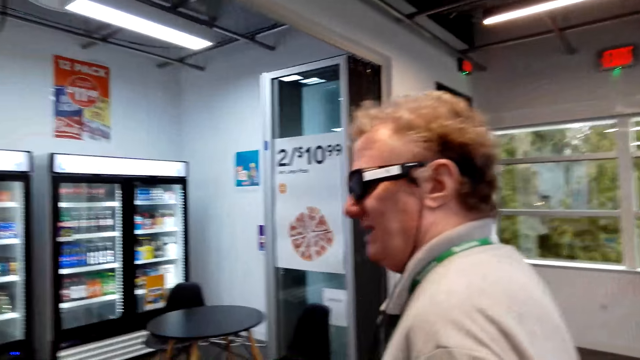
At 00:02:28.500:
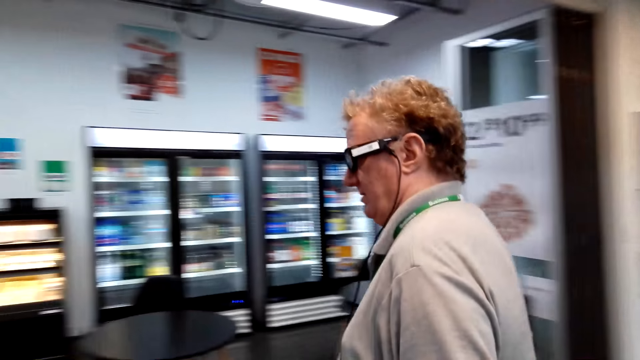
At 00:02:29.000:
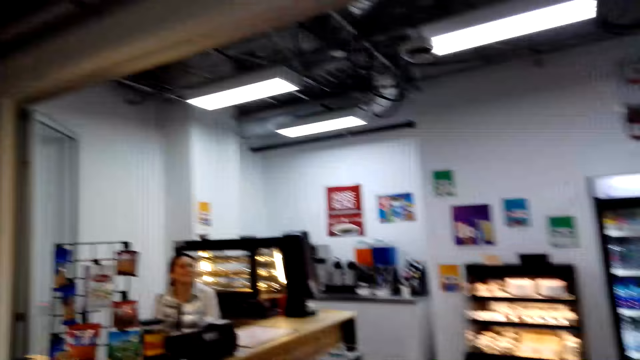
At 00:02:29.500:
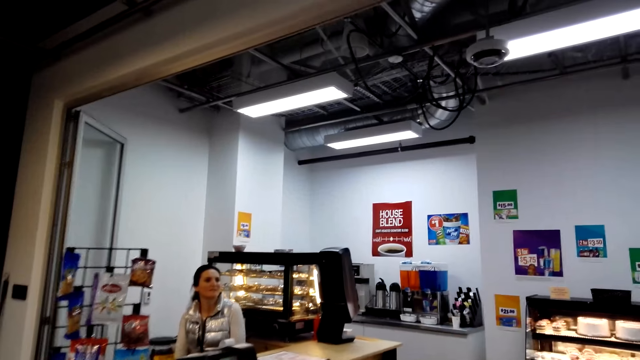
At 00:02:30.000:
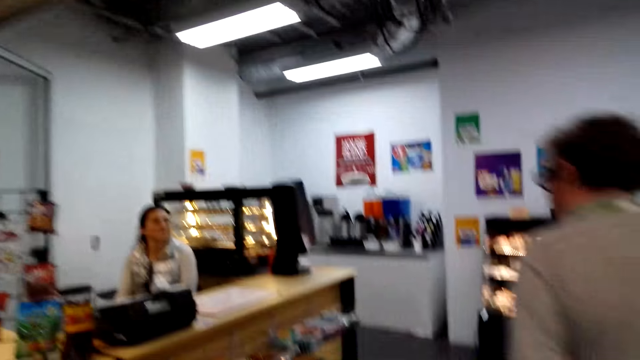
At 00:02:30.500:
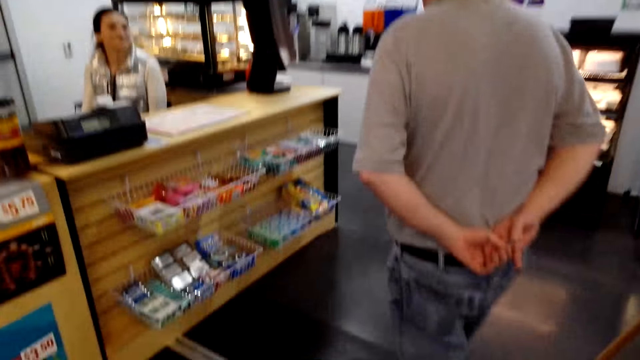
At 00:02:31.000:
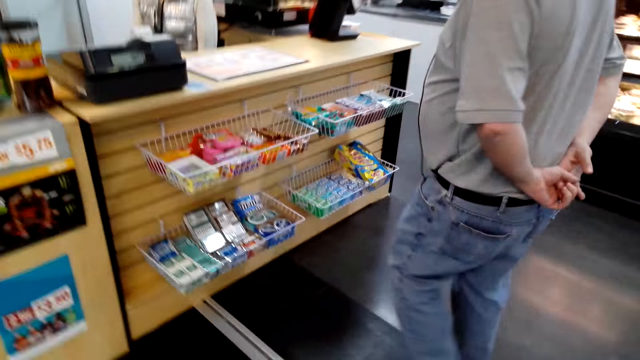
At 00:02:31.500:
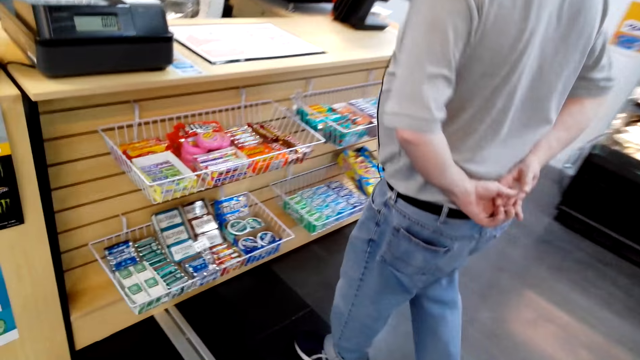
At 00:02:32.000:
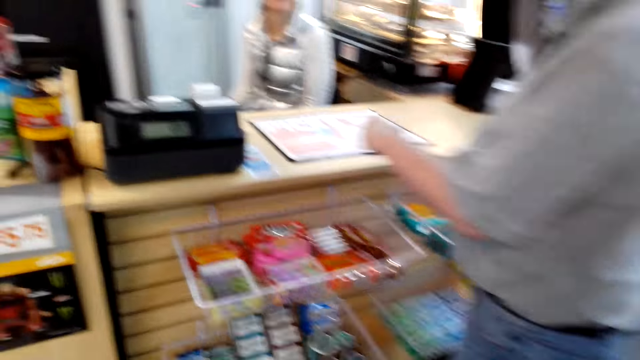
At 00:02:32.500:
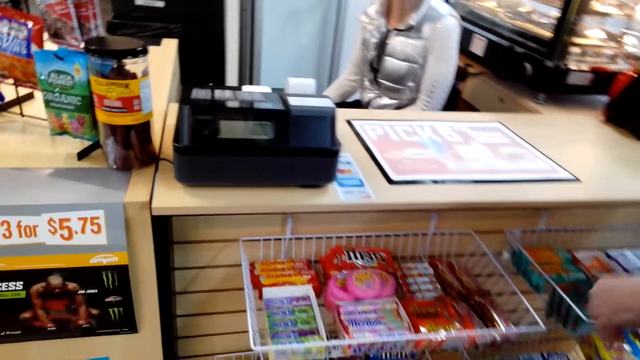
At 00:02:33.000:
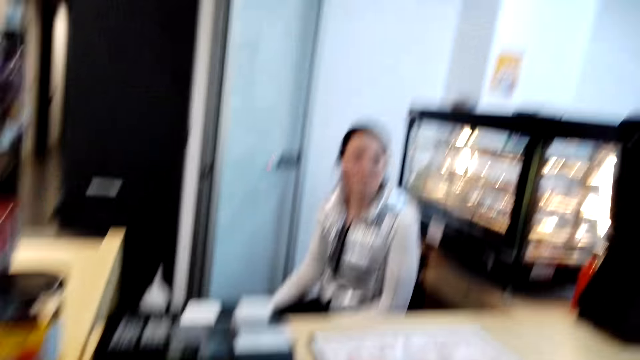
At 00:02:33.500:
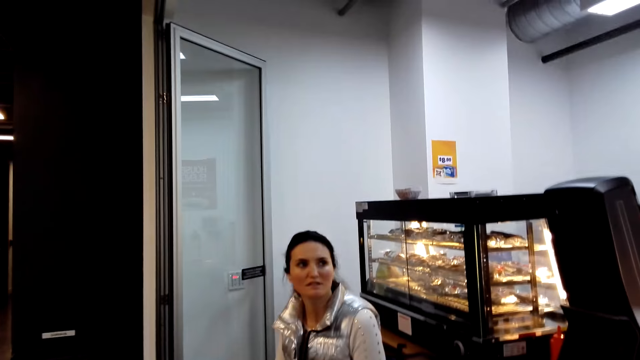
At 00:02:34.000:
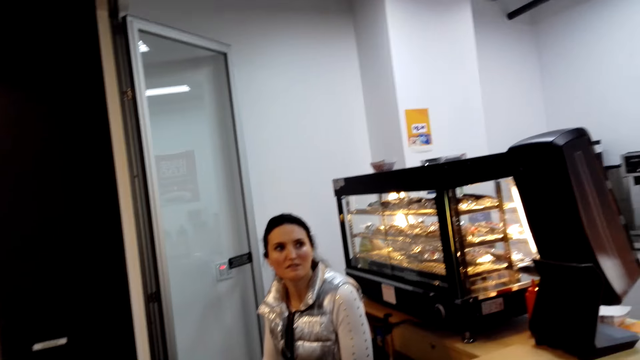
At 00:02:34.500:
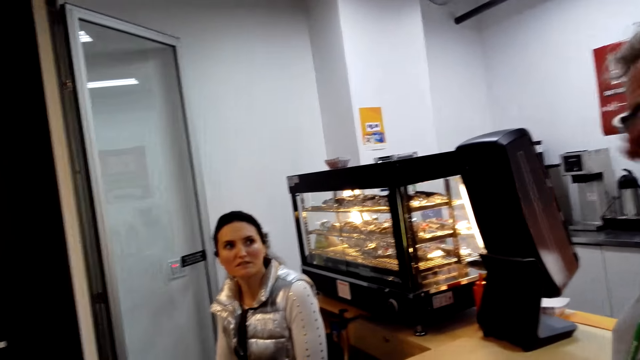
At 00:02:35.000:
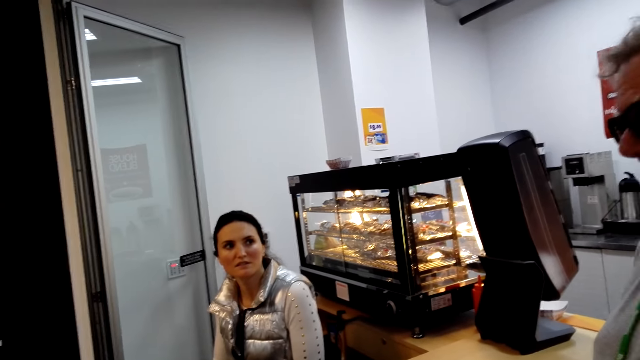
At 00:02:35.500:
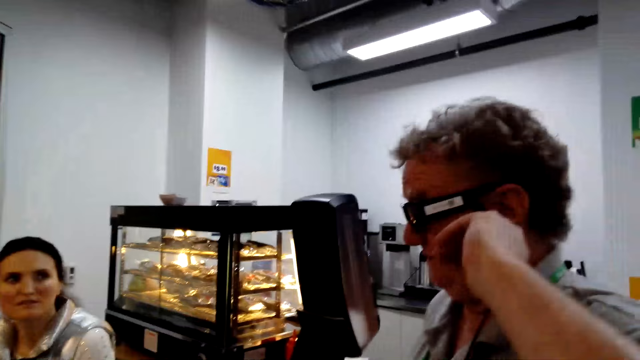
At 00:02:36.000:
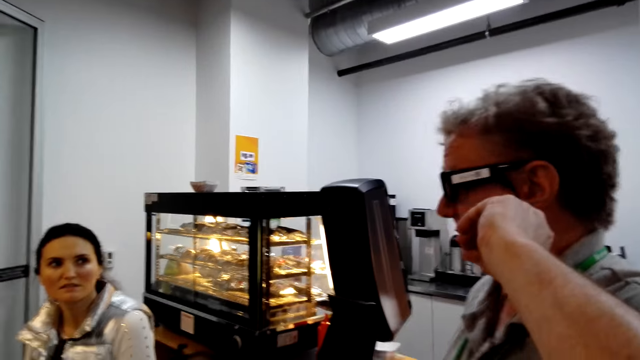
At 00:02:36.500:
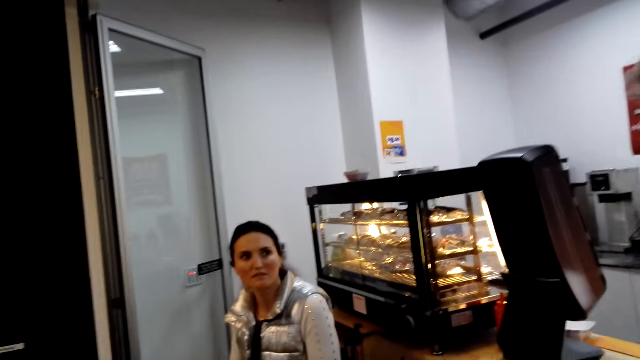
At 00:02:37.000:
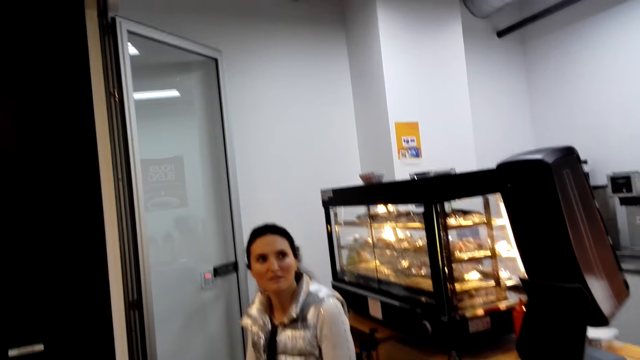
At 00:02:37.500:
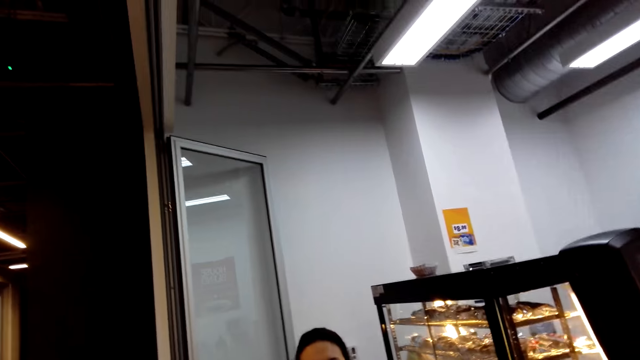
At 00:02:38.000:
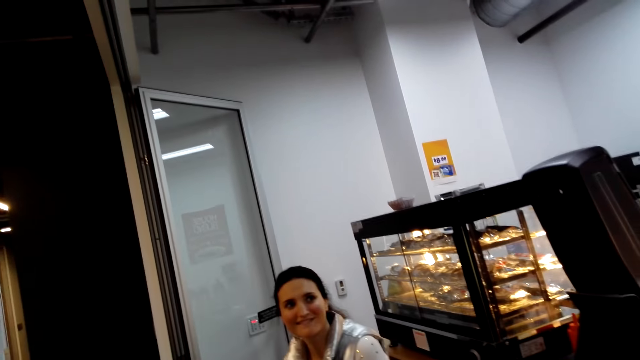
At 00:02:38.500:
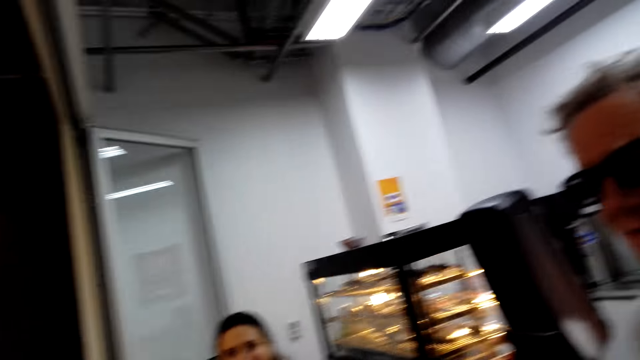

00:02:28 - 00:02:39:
A man walks around the store. The man walks towards the counter. Another man speaks to a person. The first man stands at the counter. A lady sits in the counter. The first man lifts his left hand at the counter.

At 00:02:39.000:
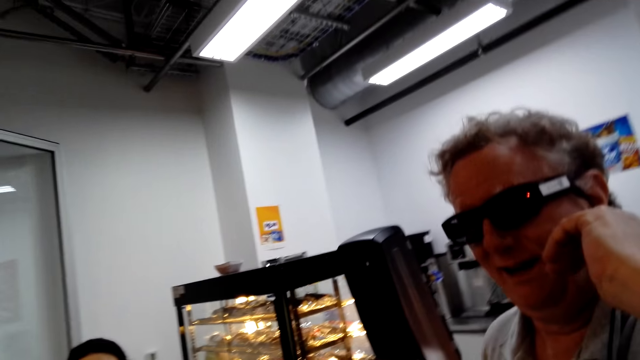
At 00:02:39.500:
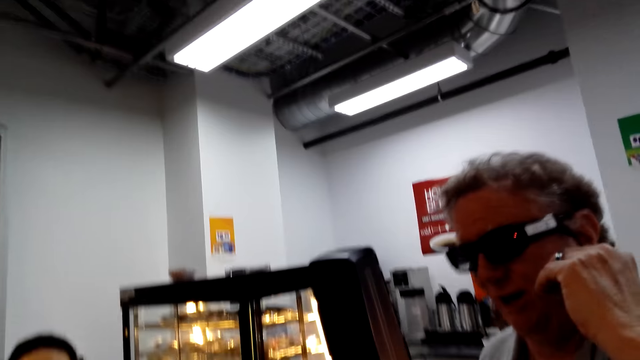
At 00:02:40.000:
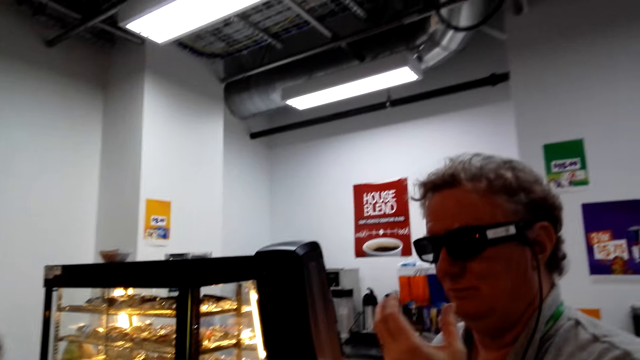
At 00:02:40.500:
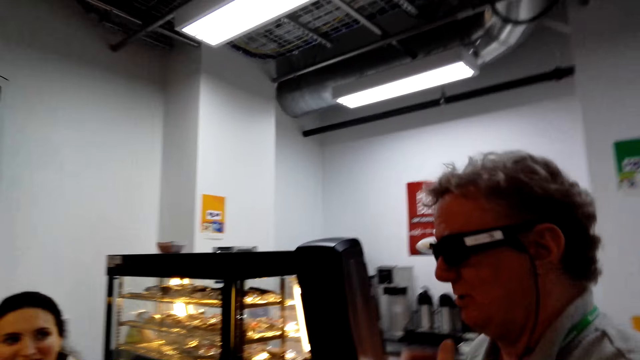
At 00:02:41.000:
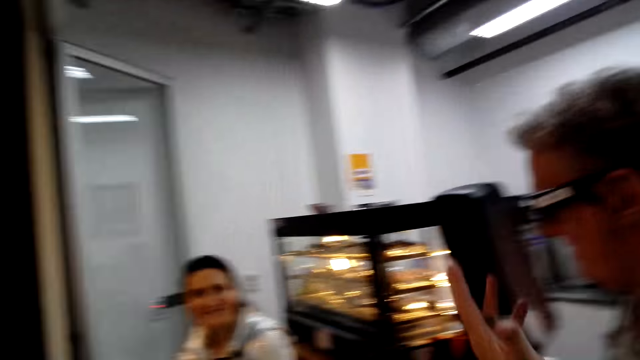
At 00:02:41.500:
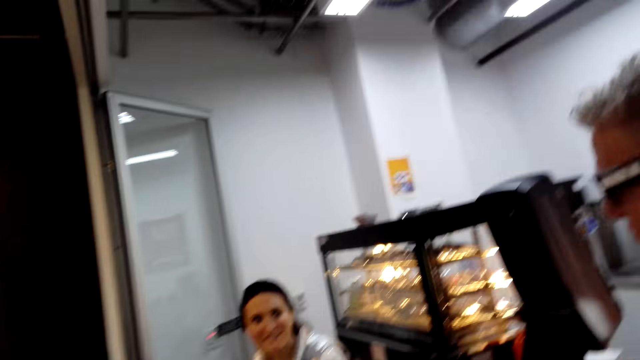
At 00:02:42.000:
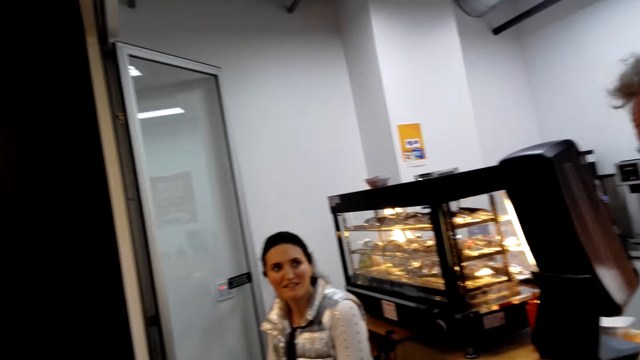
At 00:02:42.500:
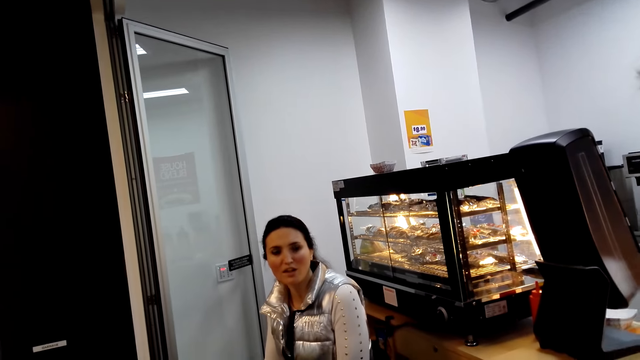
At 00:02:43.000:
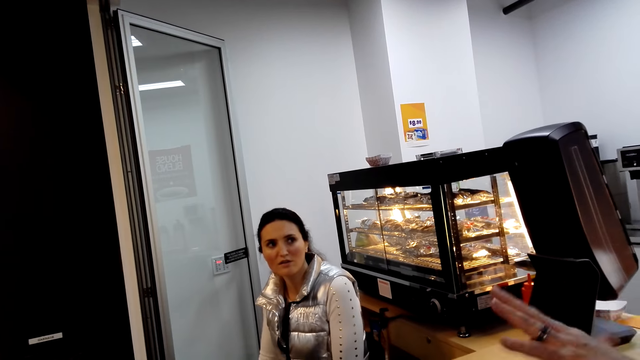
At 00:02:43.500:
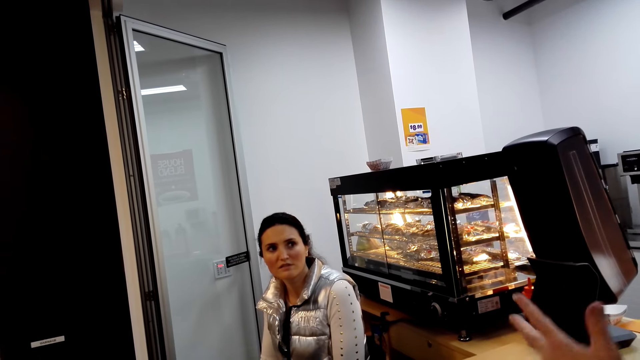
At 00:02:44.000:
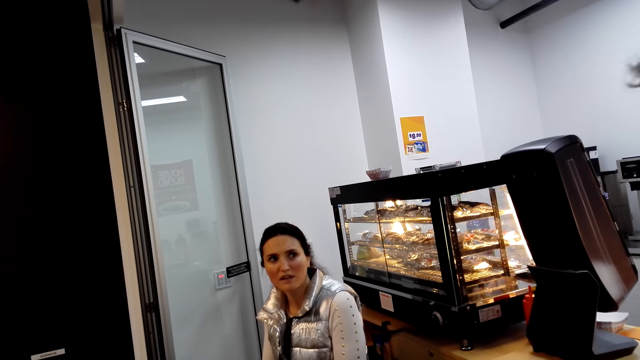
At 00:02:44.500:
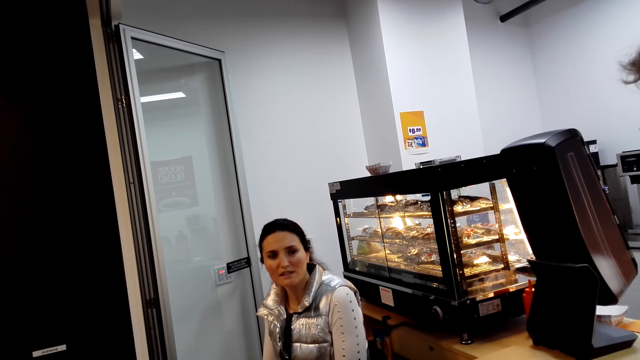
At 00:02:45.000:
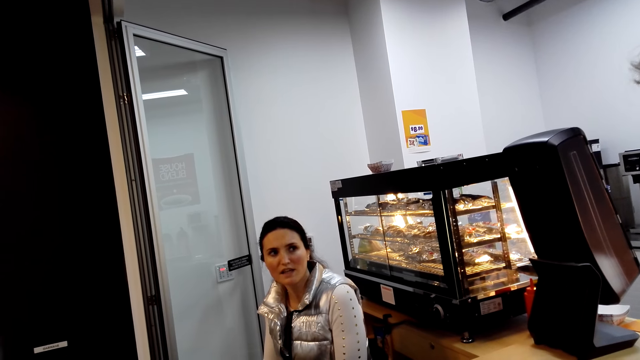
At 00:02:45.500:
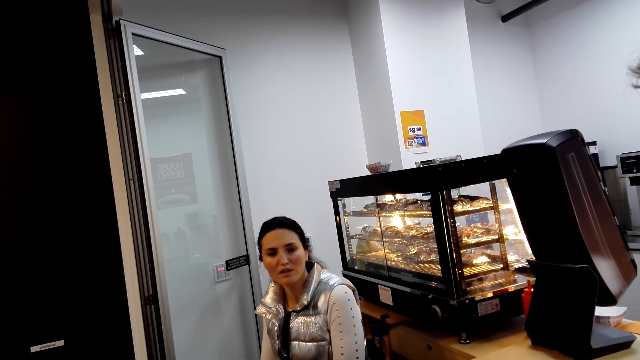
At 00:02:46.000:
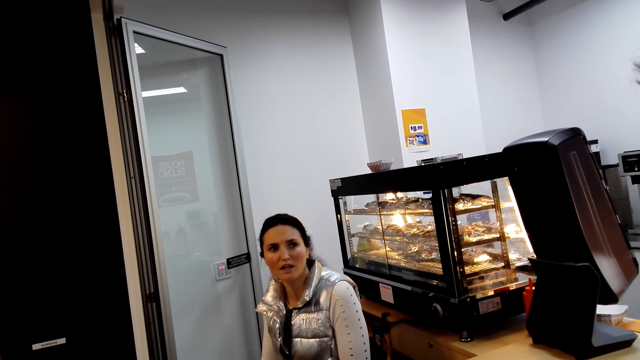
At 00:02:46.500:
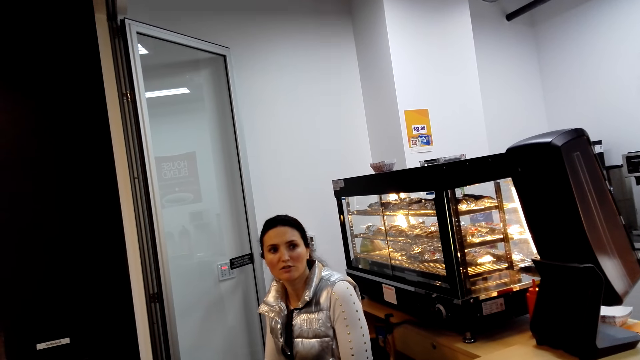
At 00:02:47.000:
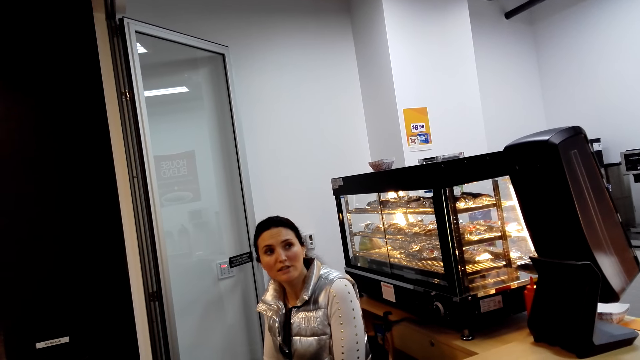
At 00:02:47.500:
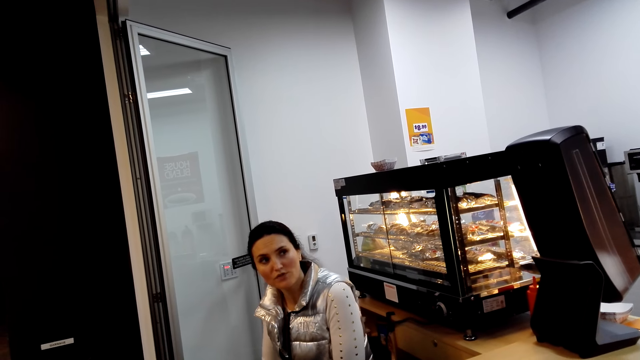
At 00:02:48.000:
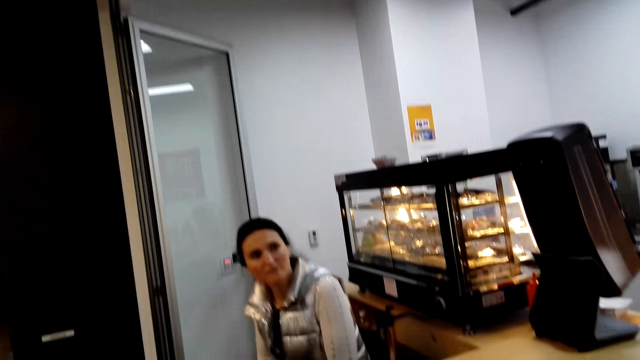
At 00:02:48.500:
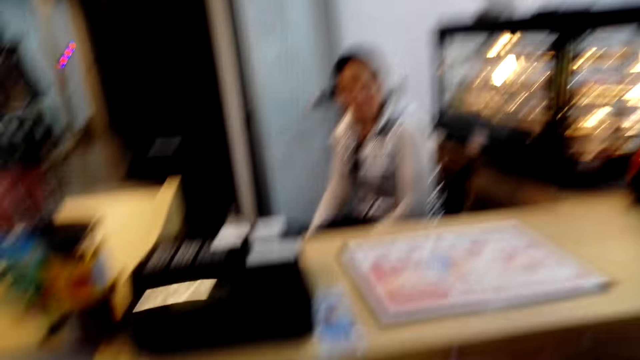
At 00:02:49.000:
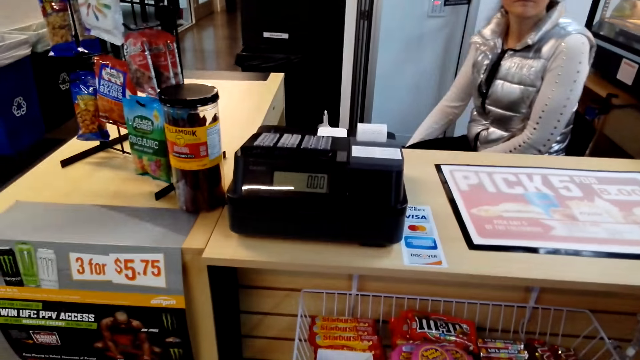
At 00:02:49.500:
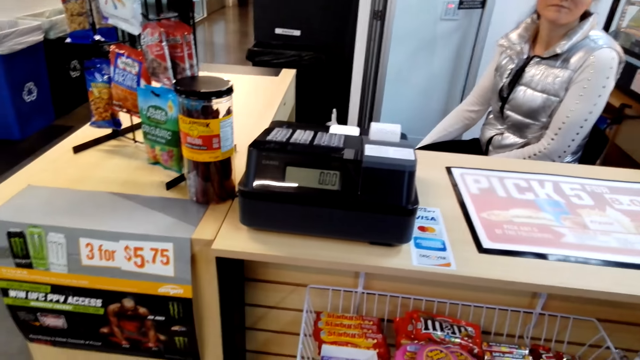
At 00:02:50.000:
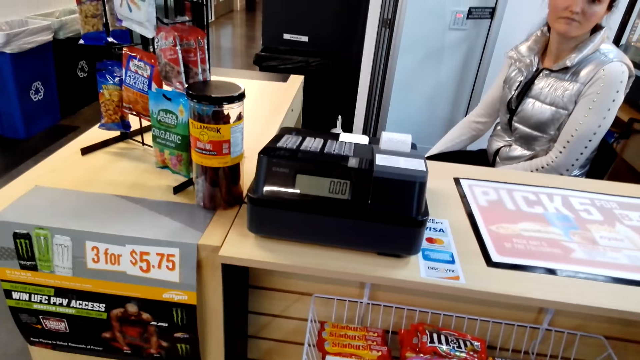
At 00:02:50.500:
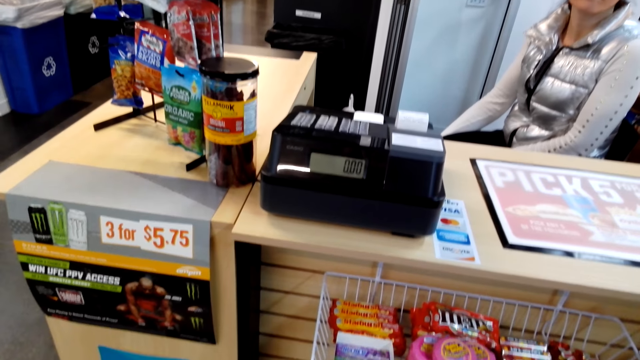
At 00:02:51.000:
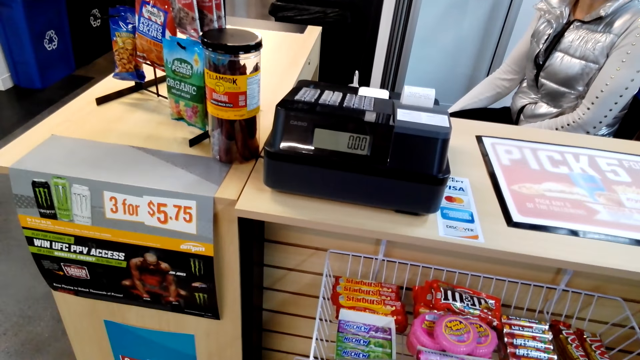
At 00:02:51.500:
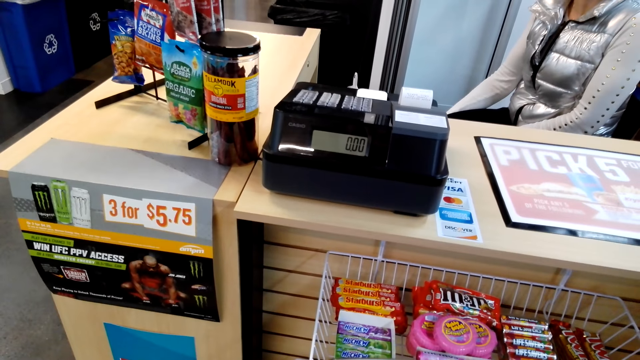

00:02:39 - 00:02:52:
A man stands at the counter. The man illustrates with his hands at the counter. A lady sits in the counter. The camera wearer stands at the counter.
